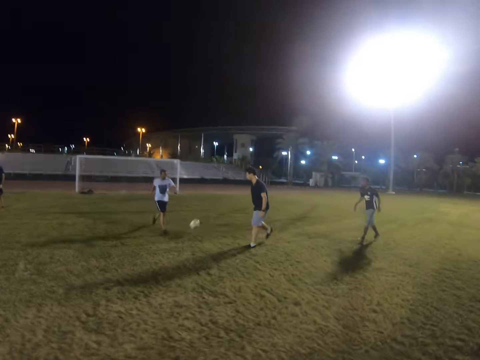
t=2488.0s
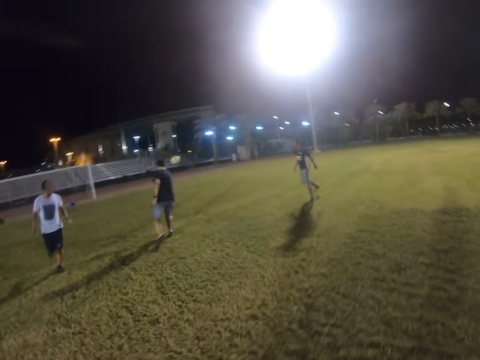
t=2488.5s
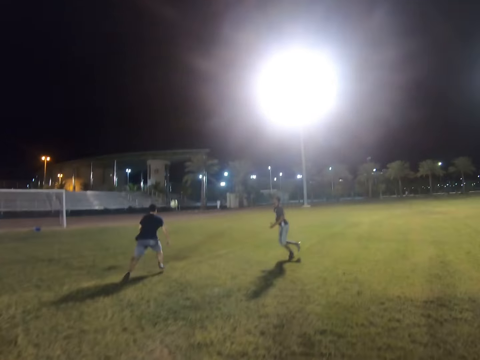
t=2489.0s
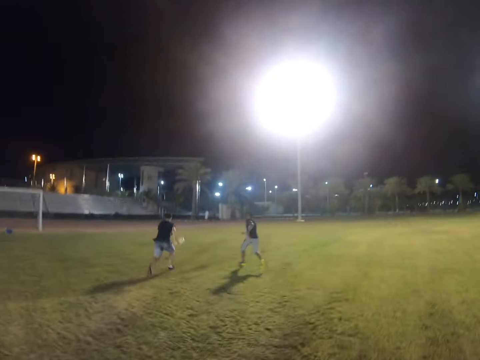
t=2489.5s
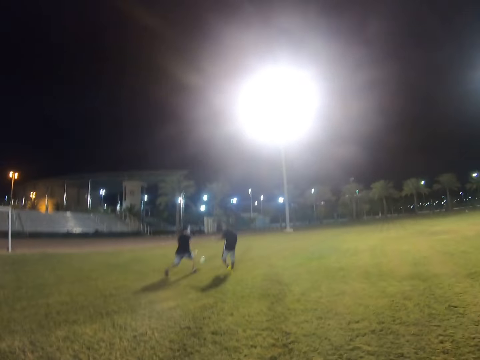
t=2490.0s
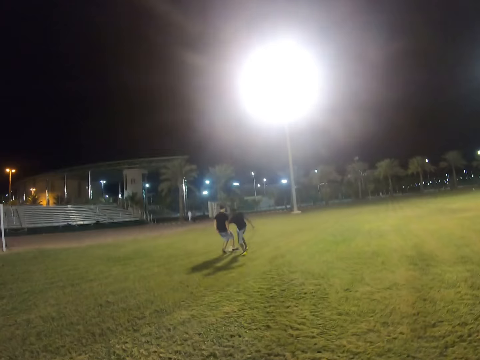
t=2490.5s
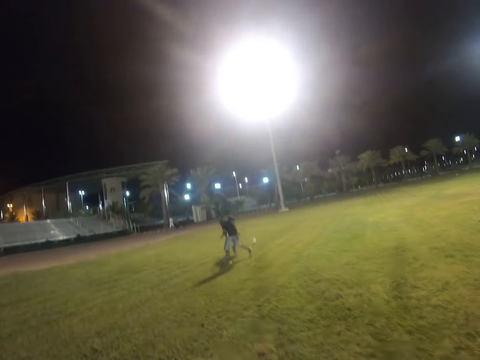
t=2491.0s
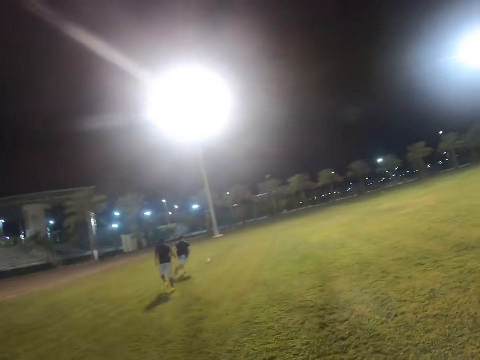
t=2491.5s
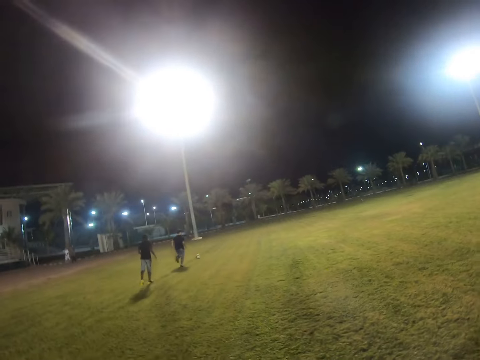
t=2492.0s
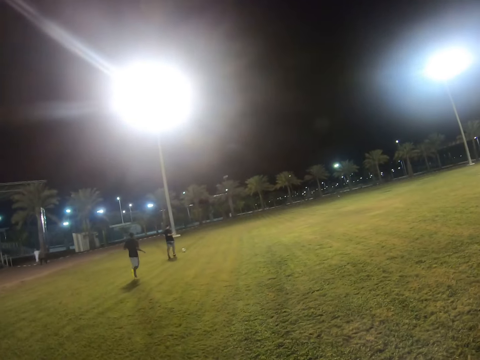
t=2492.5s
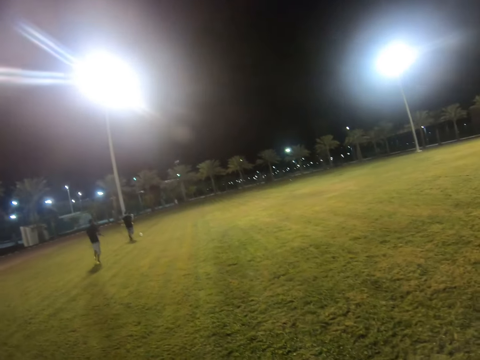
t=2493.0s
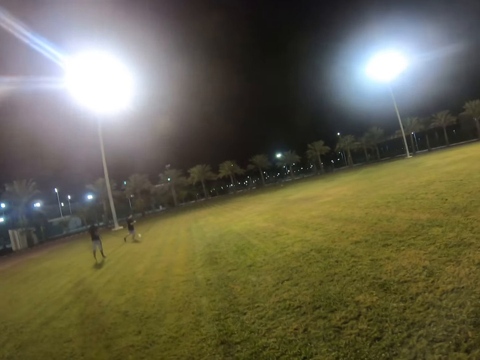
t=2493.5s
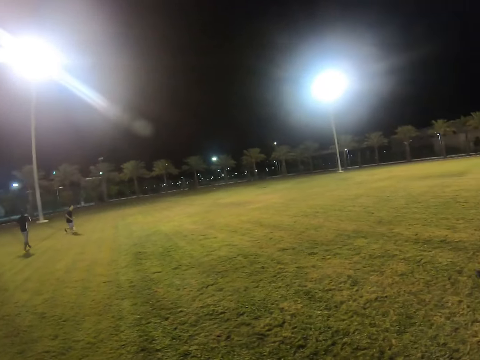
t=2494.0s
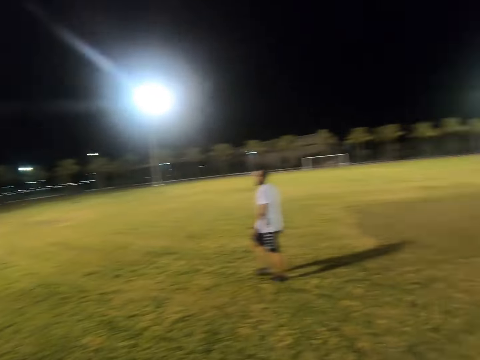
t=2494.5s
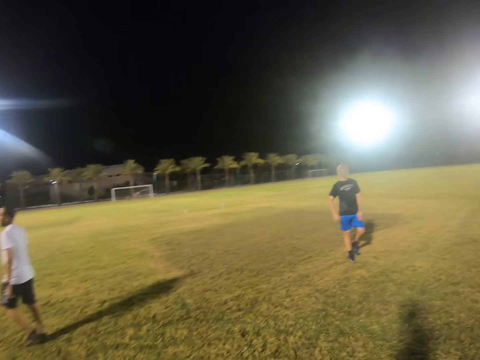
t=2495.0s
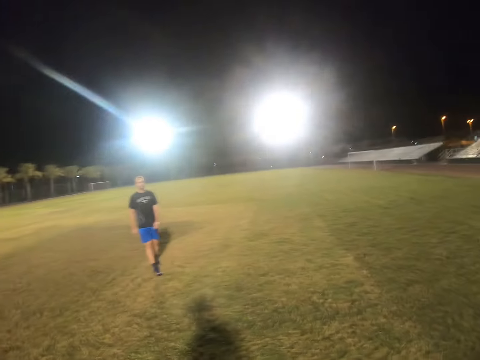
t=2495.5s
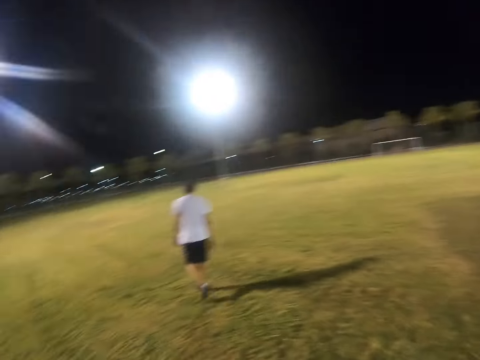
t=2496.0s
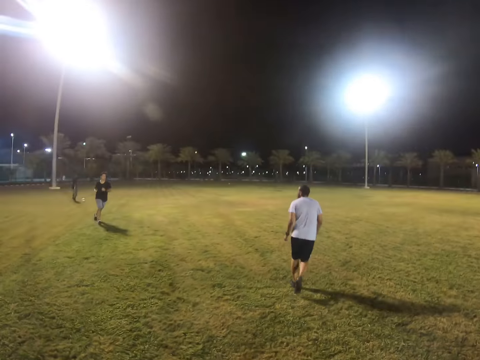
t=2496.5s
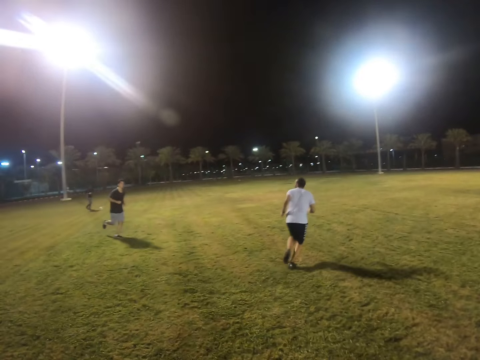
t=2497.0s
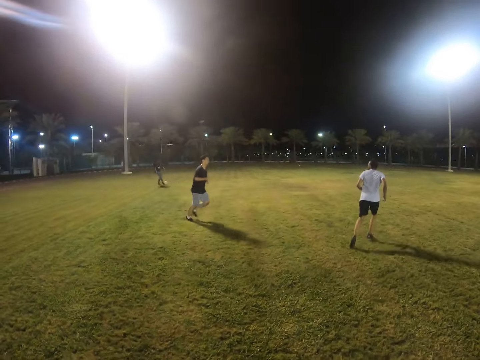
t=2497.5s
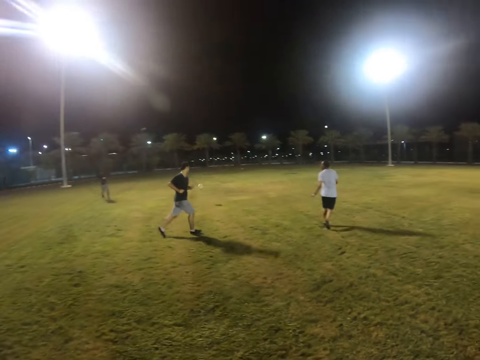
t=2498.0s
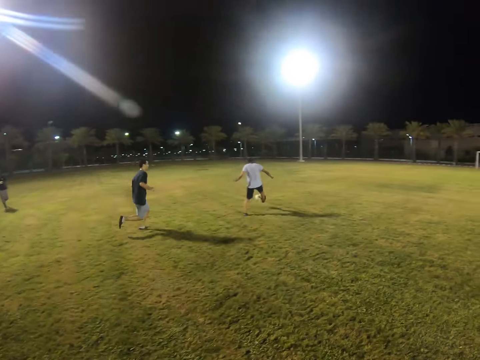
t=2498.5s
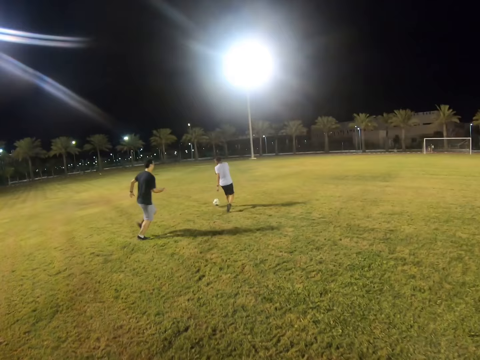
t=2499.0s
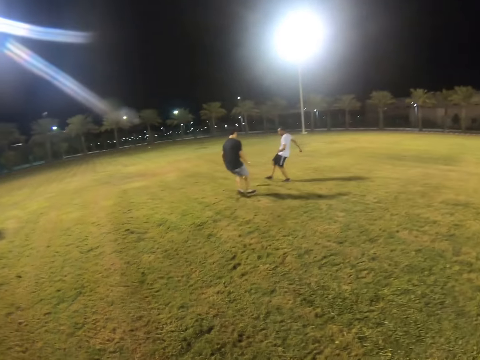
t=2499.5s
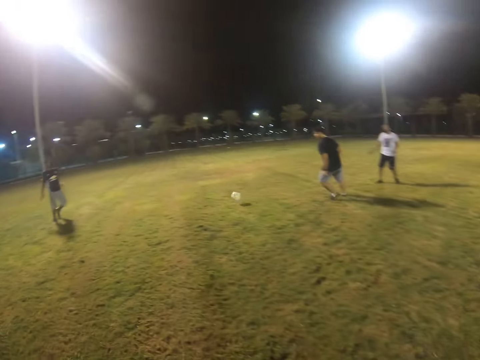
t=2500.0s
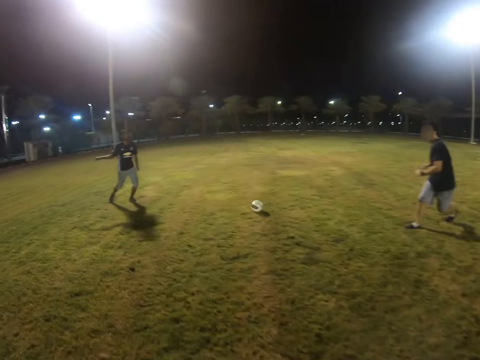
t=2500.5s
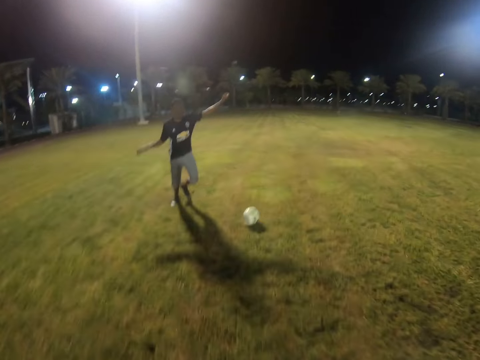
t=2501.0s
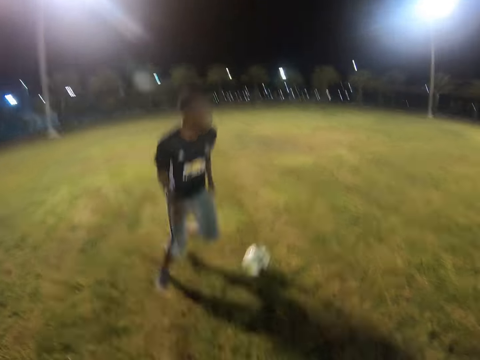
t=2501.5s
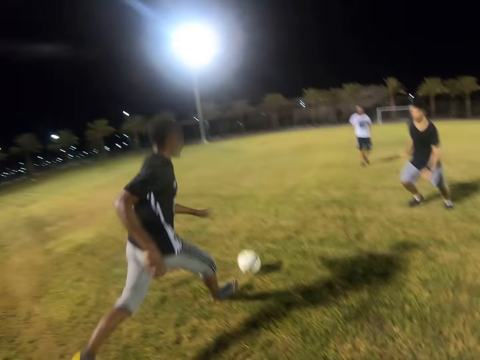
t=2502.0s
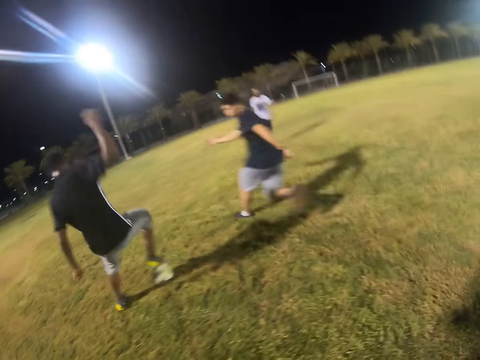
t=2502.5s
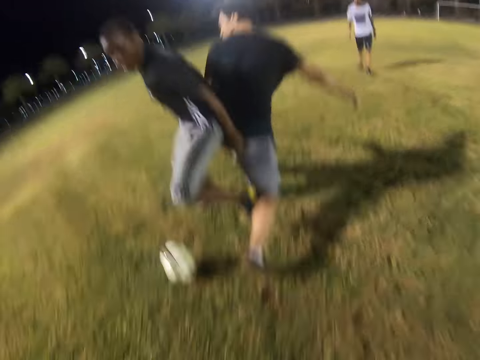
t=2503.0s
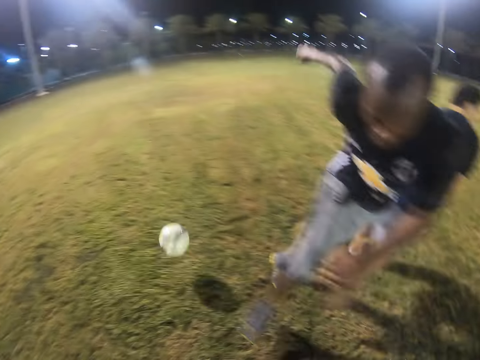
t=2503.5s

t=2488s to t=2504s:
A player kicks the ball. The camera wearer jogs towards the ball. They look around the field. Another player hits the ball. The camera wearer jogs towards the ball. A third player runs for the ball.

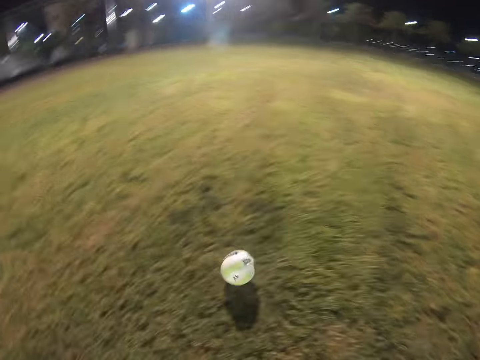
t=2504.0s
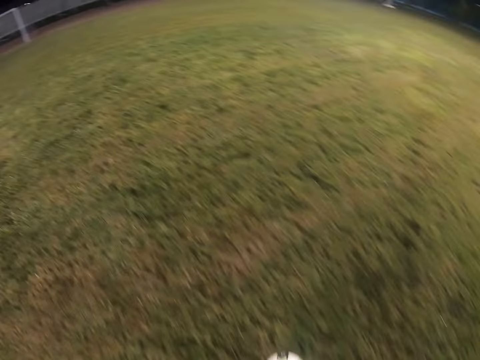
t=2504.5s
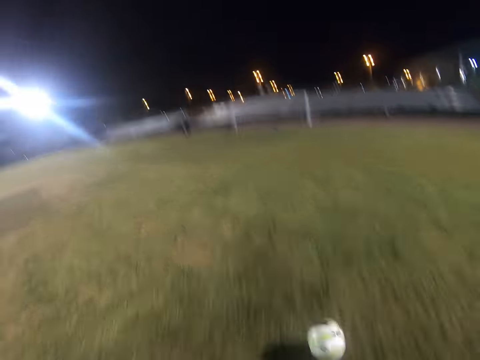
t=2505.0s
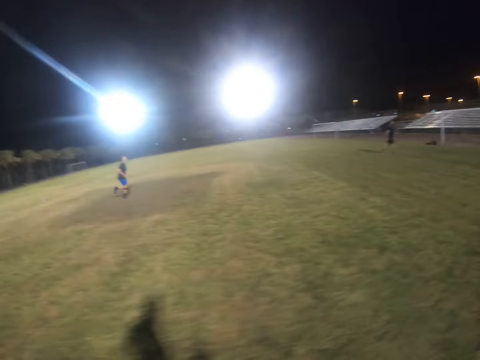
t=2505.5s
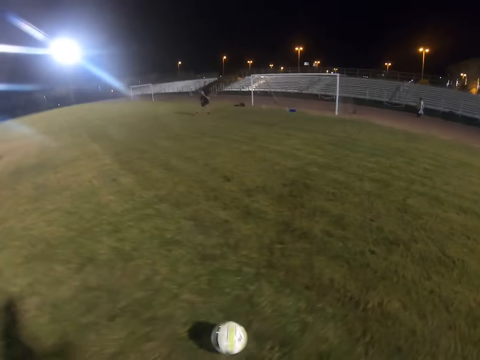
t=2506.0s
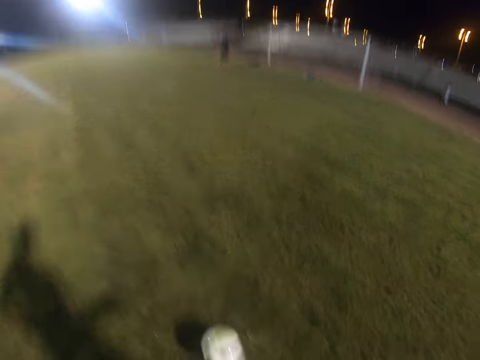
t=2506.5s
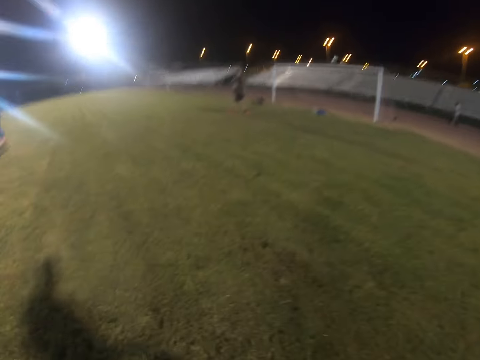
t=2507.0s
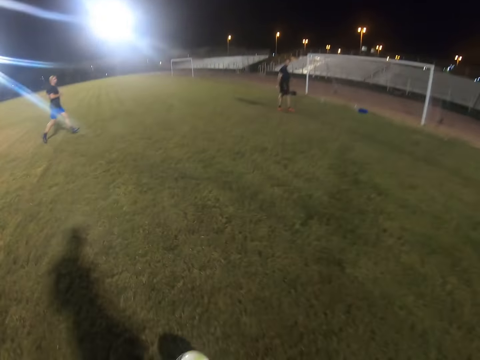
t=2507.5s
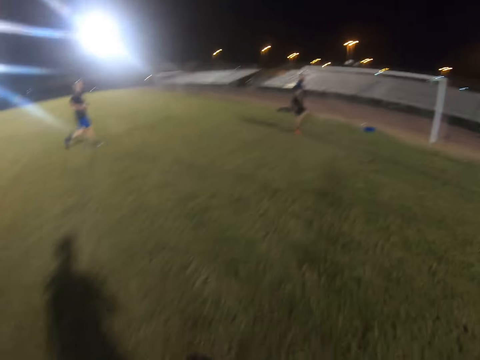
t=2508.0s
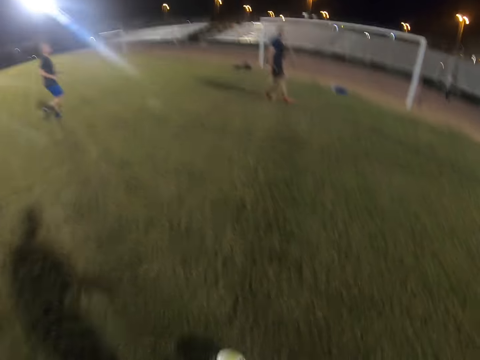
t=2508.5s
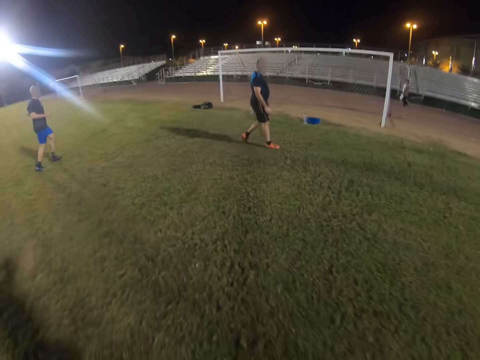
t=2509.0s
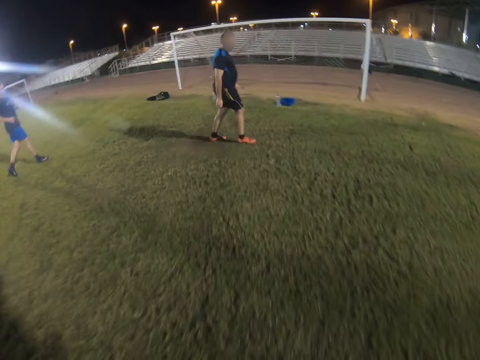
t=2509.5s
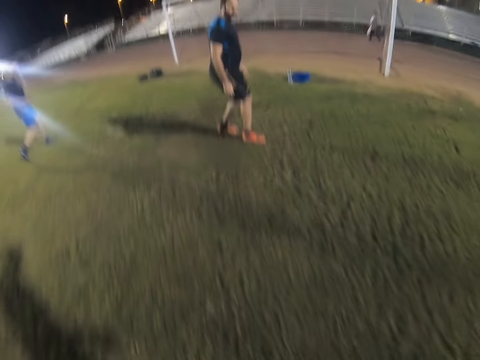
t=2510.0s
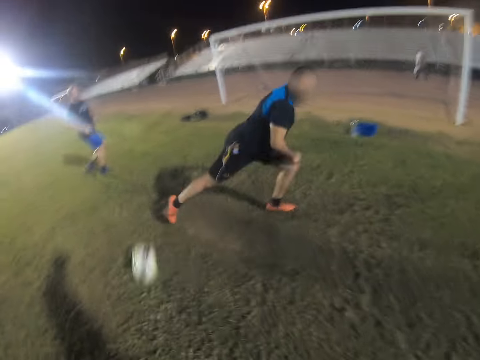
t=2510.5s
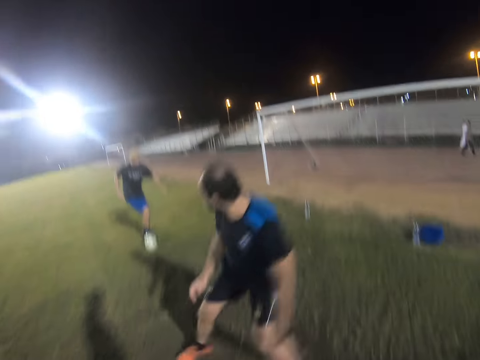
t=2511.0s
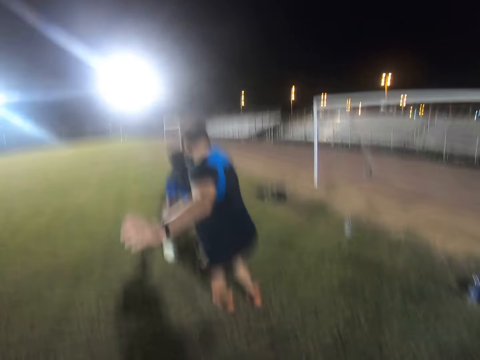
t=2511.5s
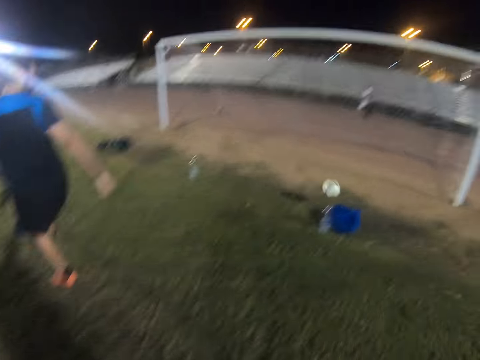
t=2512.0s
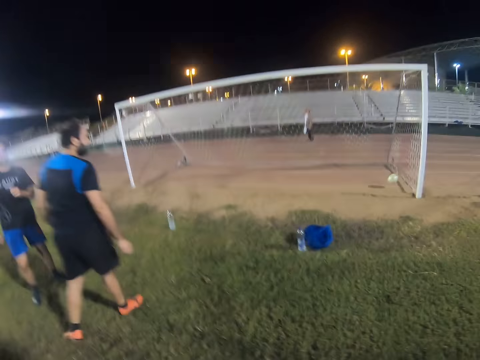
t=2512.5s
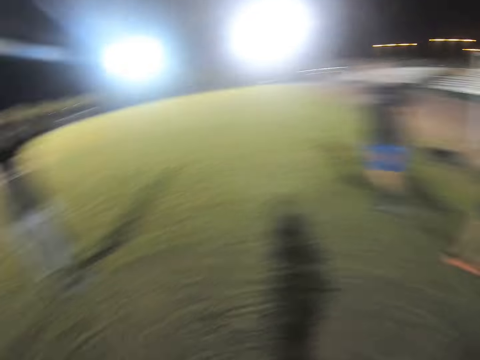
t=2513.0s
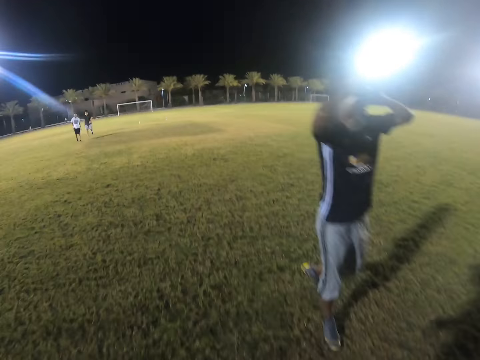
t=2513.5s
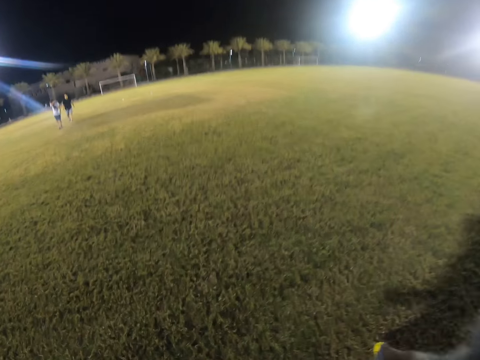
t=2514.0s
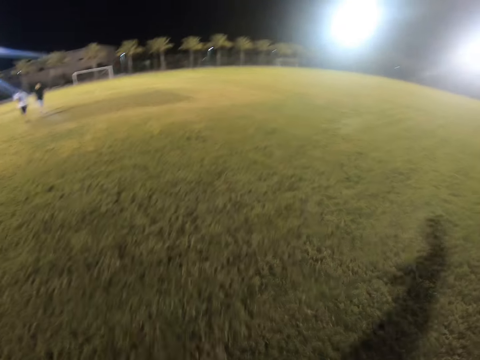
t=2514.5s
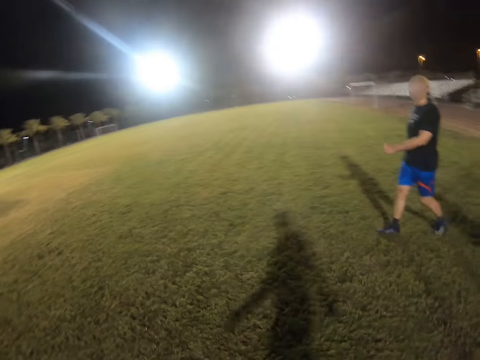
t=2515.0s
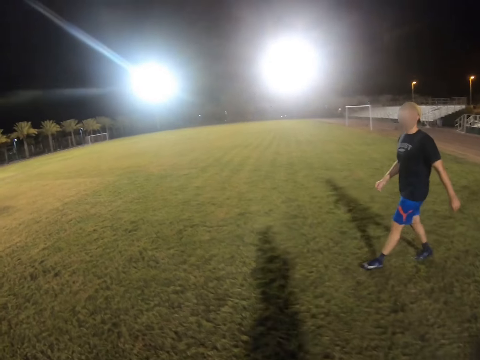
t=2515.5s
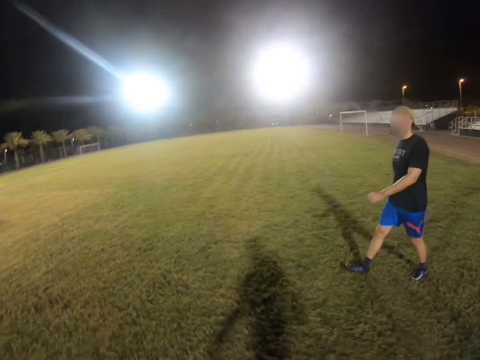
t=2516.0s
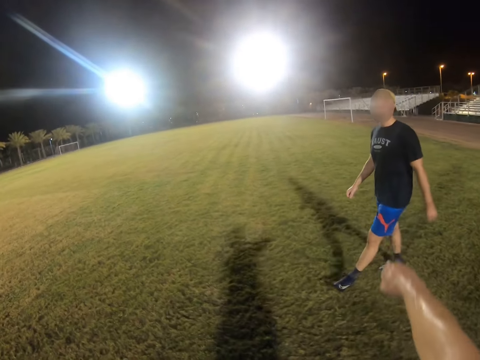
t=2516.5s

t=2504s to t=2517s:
The camera wearer controls the ball. They run with the ball. They kick the ball. A player kicks the ball to the goal post. The camera wearer walks on the field.
